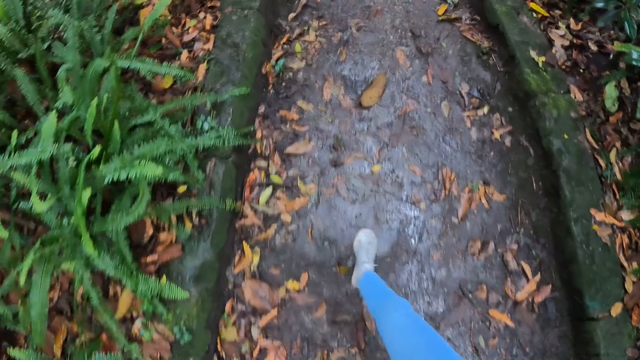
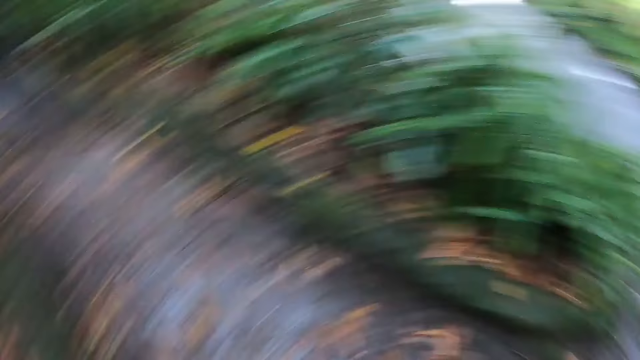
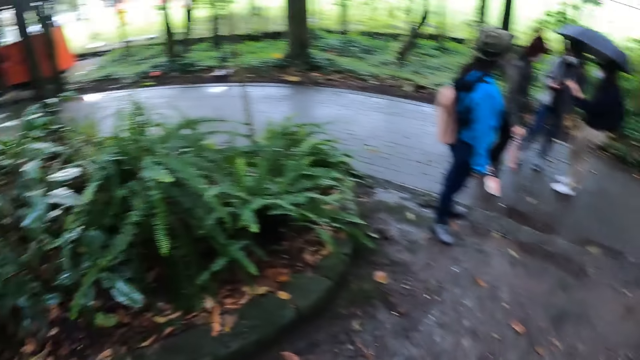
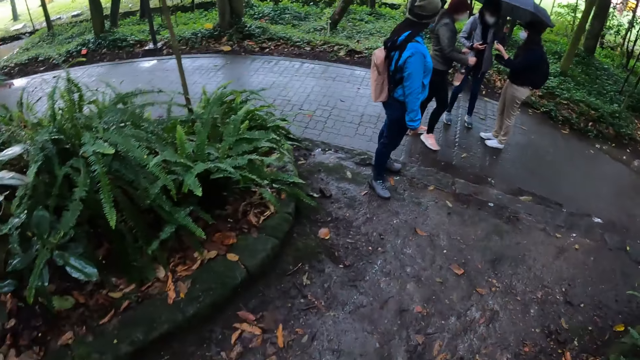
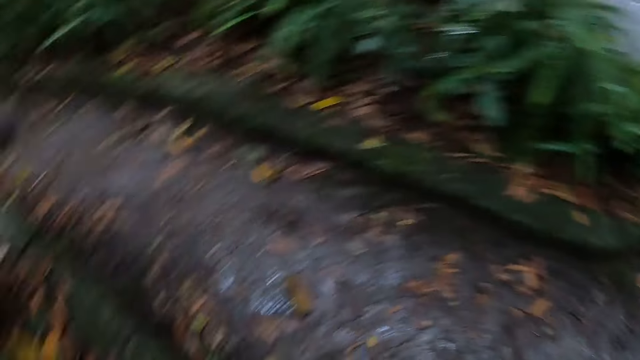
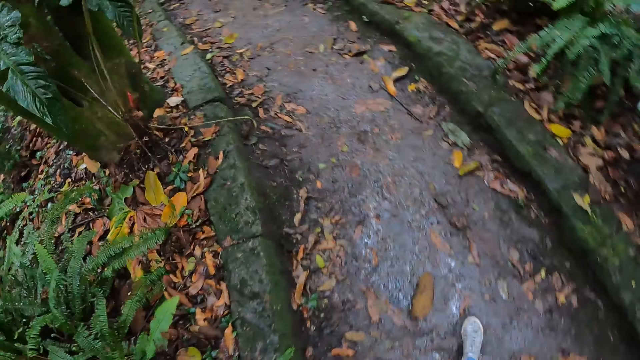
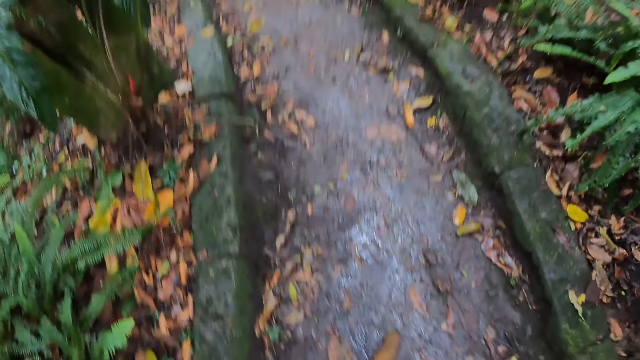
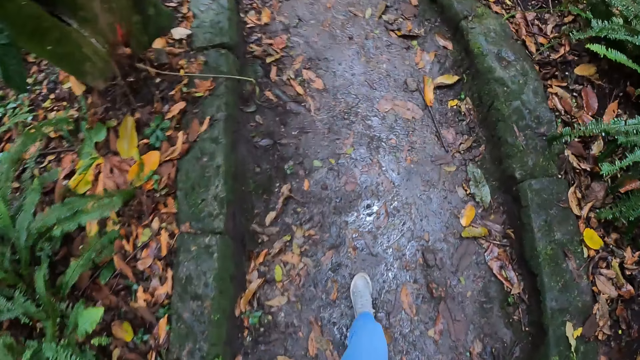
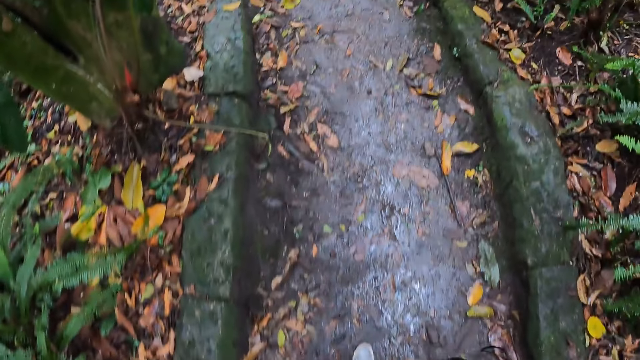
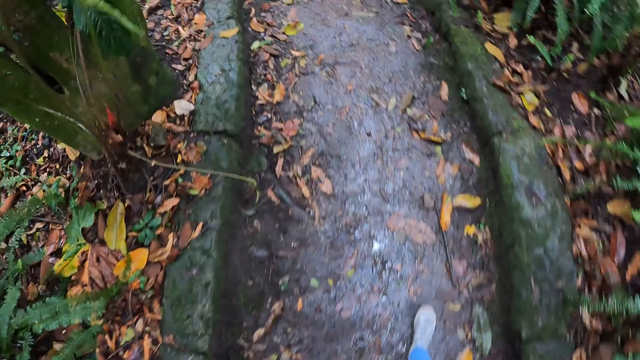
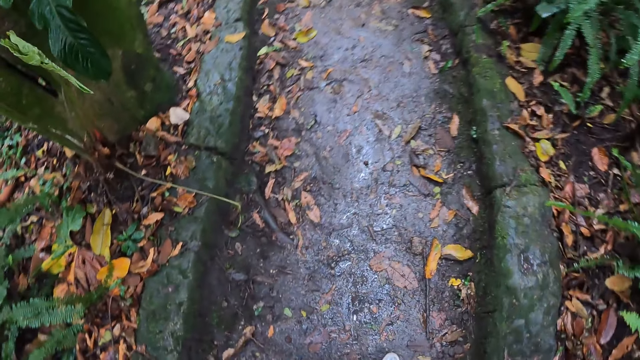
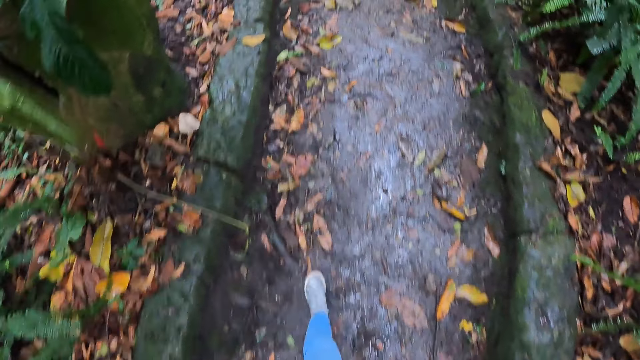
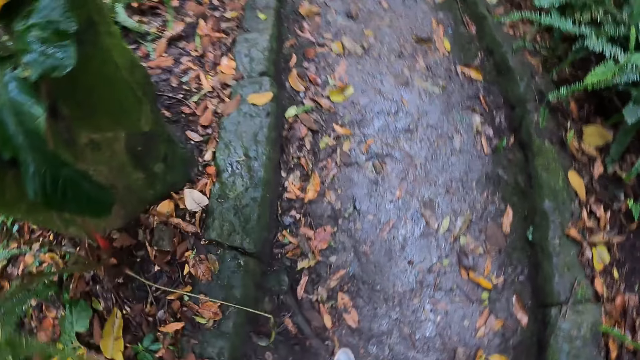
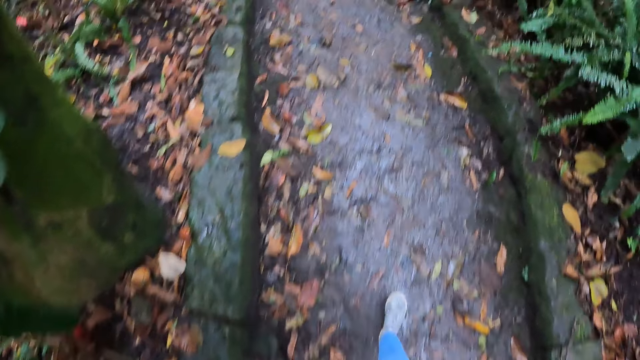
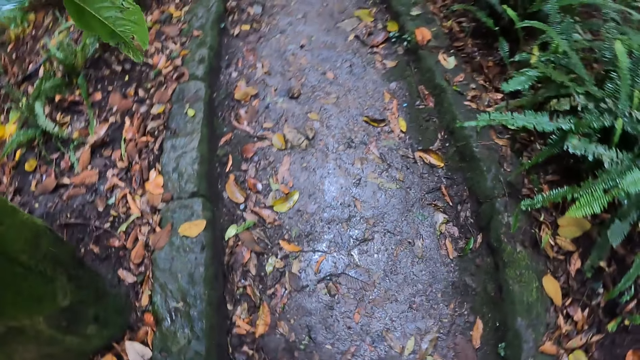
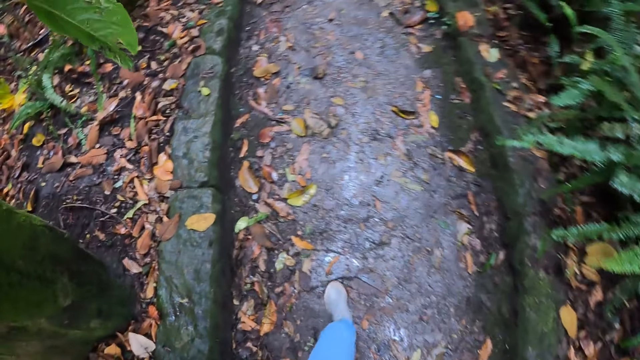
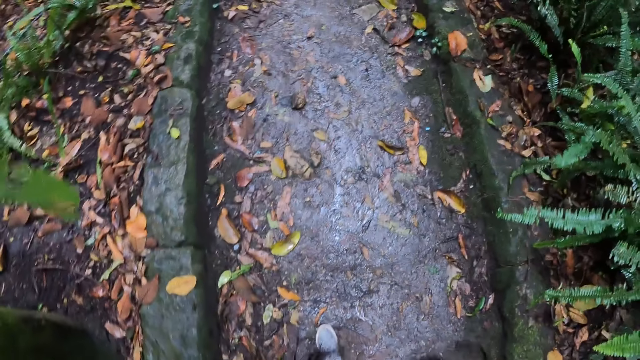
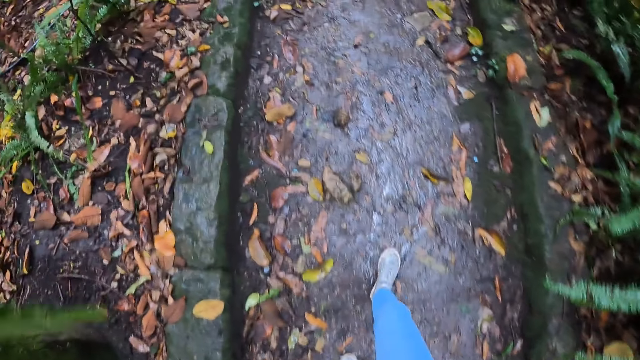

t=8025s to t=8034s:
The camera wearer looks at the back. They walk on the path.

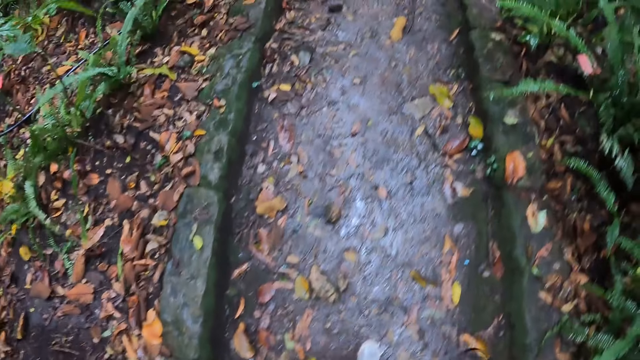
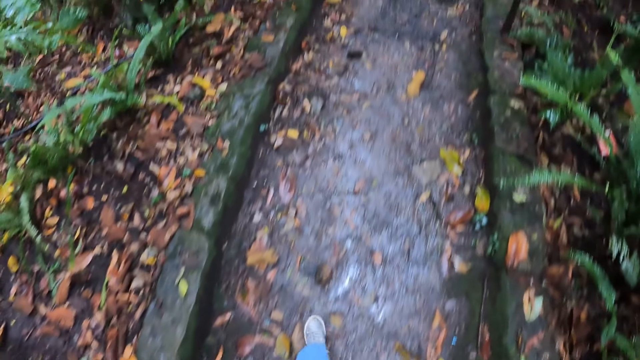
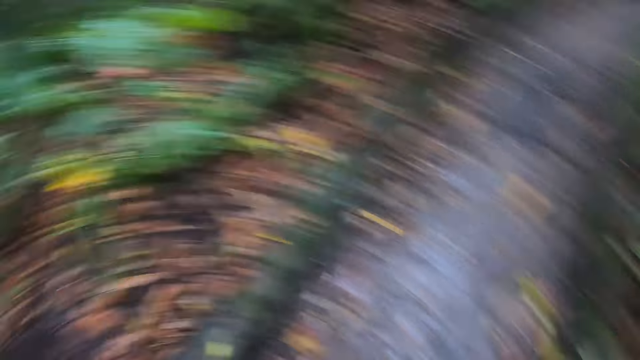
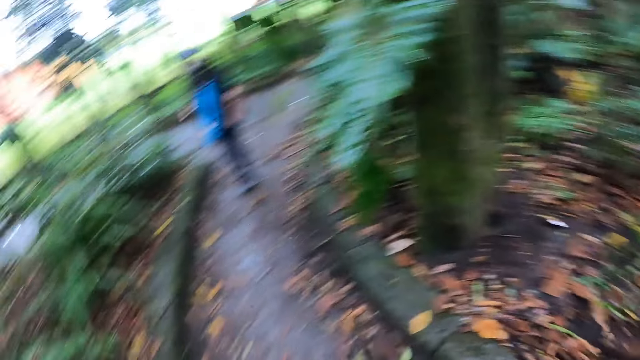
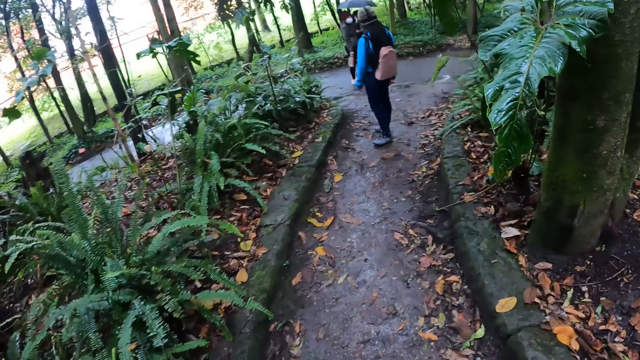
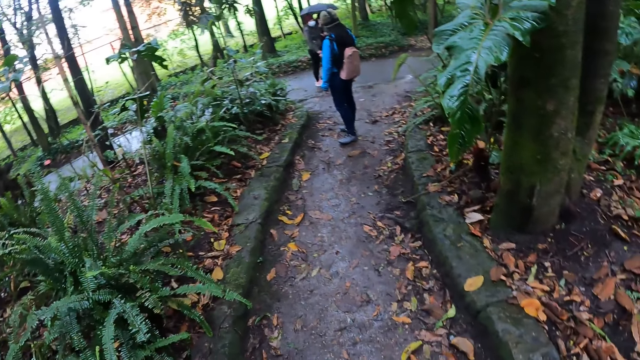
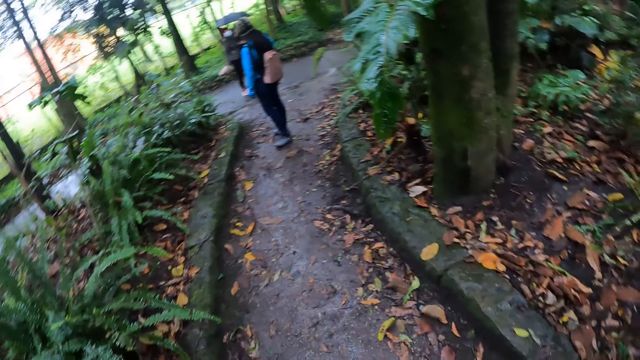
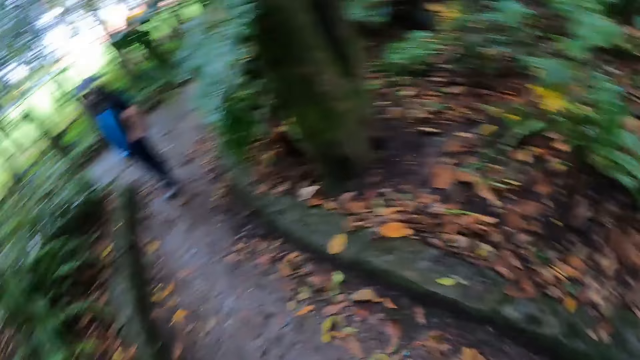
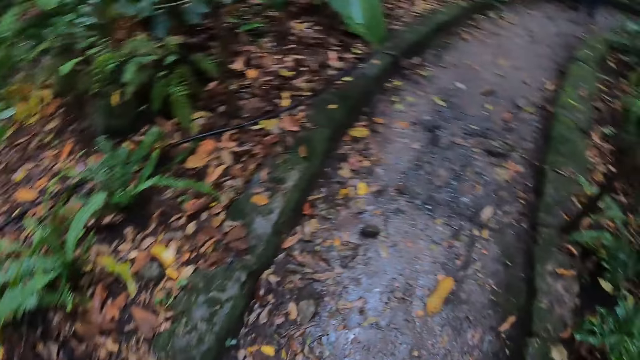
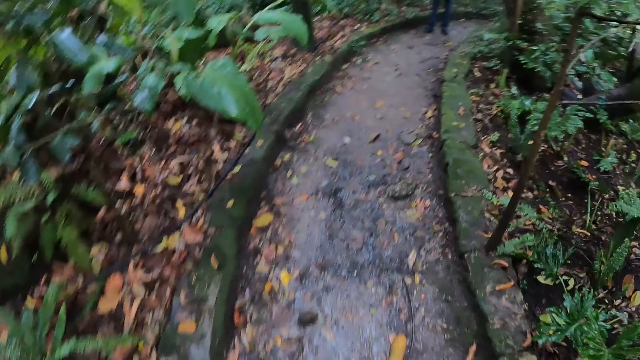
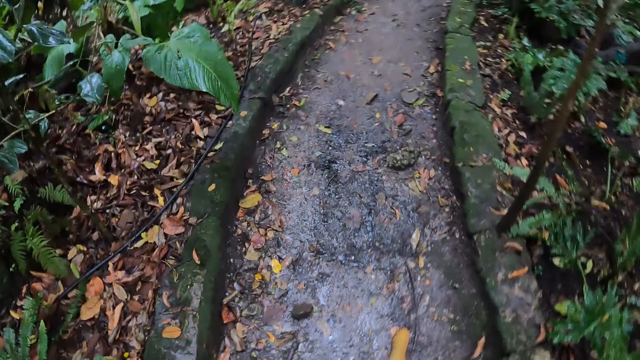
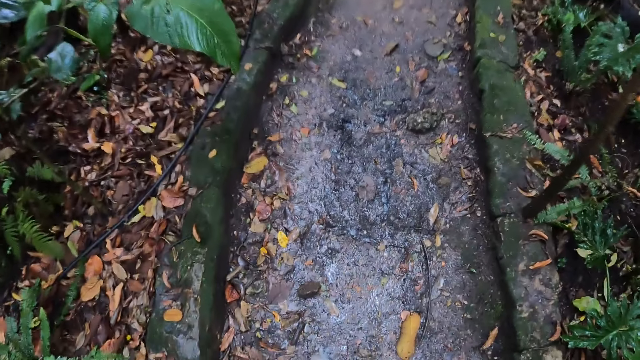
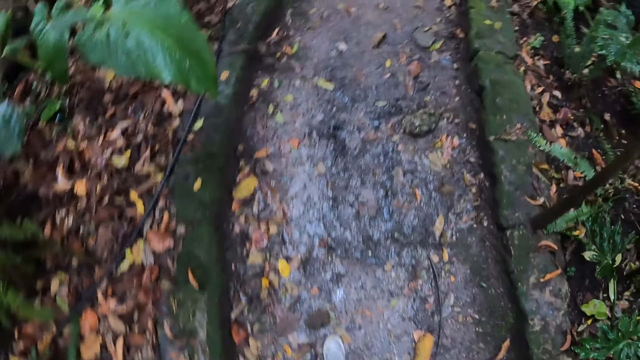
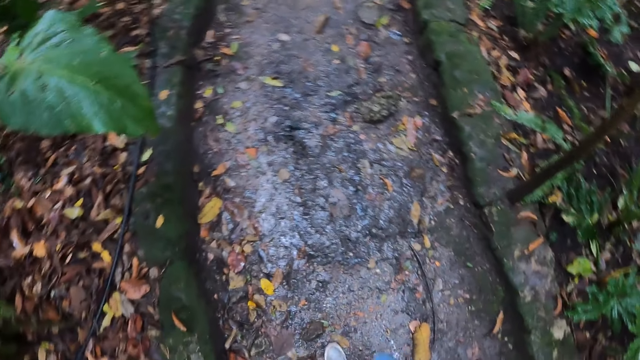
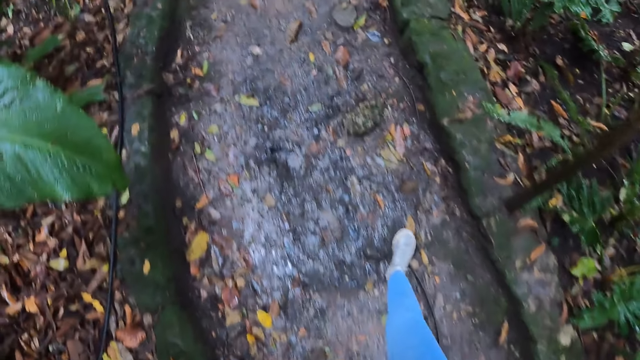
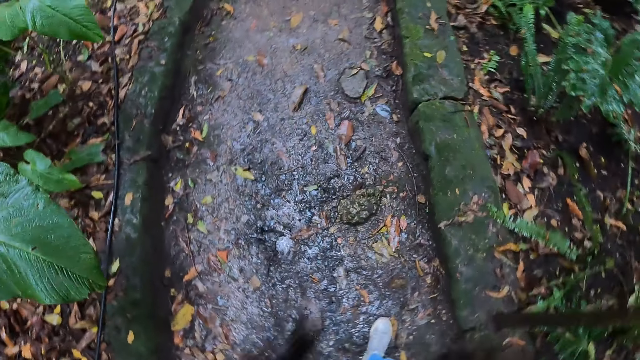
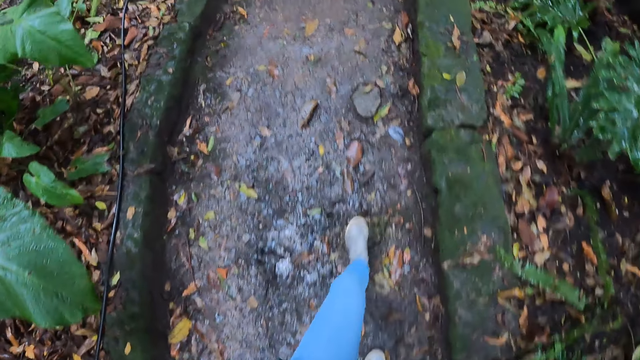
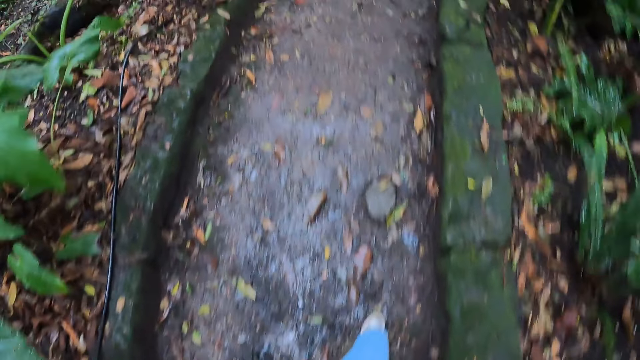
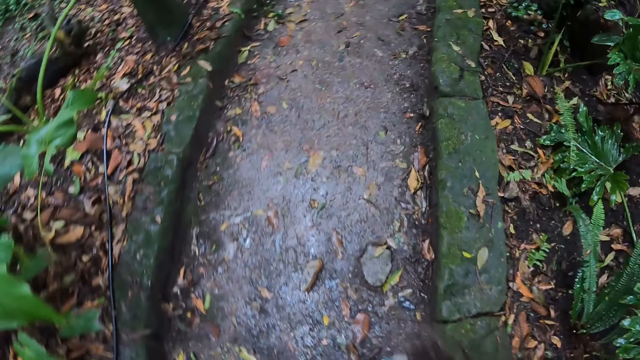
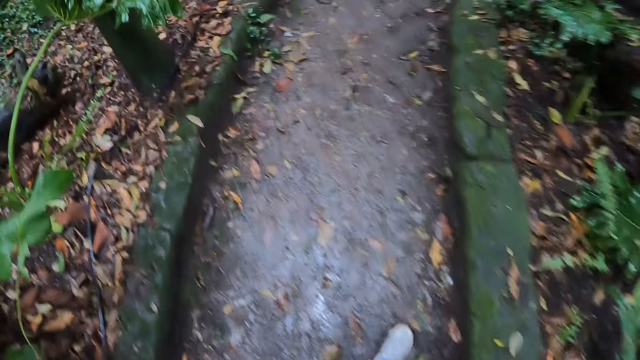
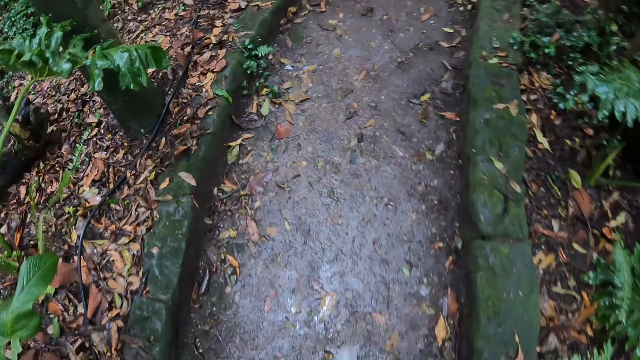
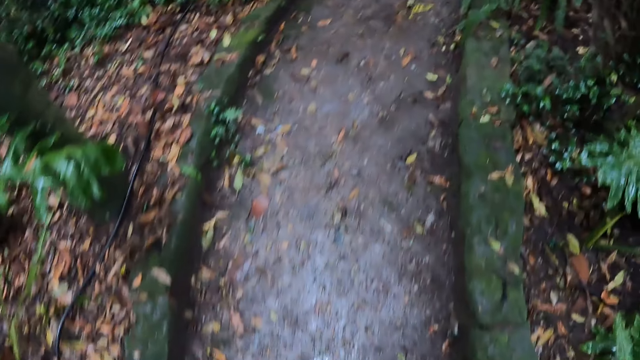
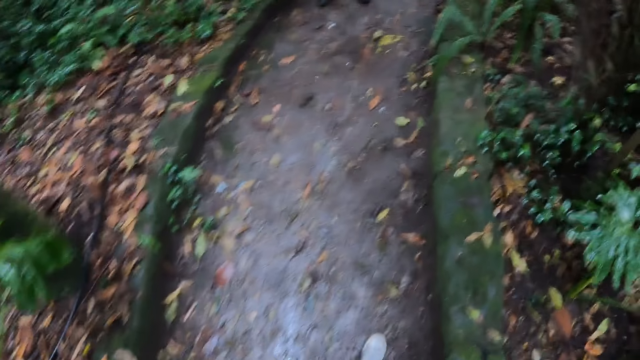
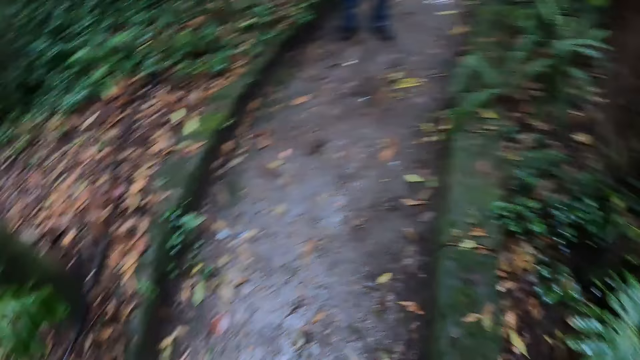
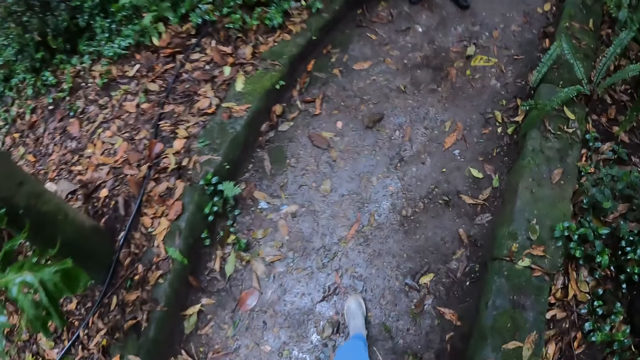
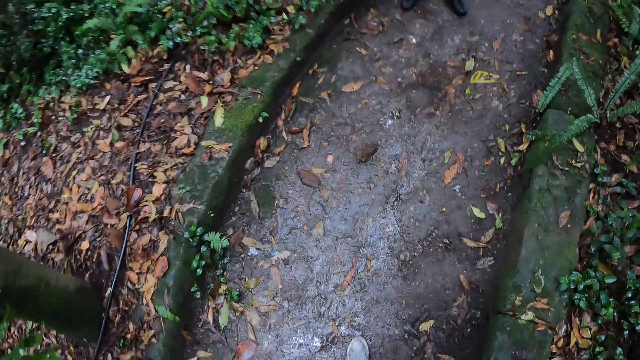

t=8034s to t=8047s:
The camera wearer looks at the back. They walk on the path.
